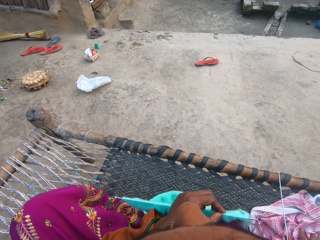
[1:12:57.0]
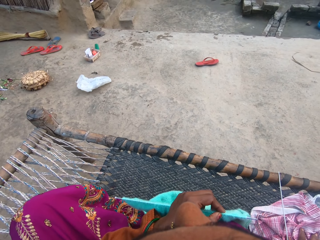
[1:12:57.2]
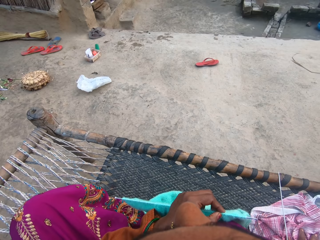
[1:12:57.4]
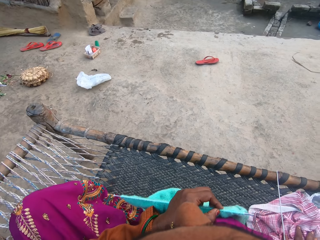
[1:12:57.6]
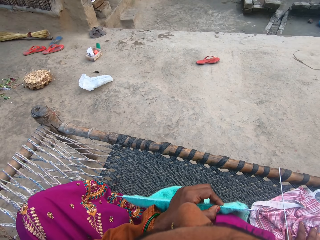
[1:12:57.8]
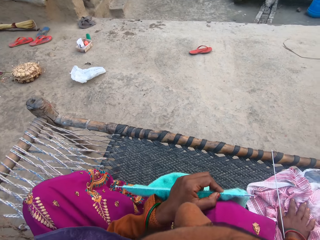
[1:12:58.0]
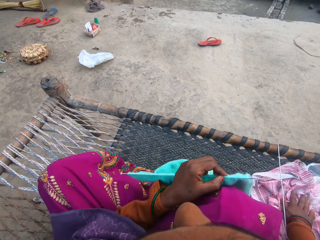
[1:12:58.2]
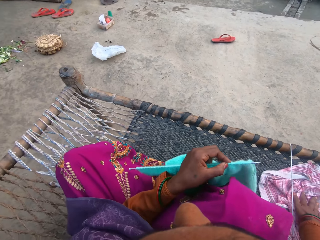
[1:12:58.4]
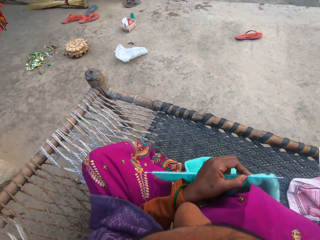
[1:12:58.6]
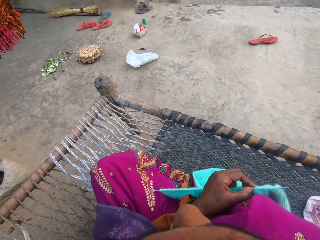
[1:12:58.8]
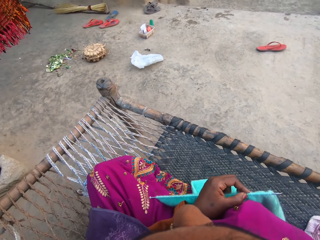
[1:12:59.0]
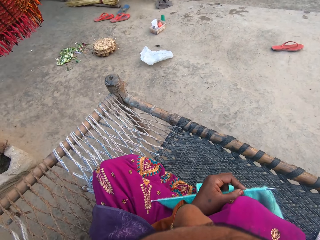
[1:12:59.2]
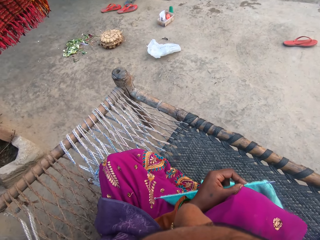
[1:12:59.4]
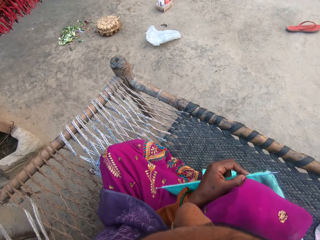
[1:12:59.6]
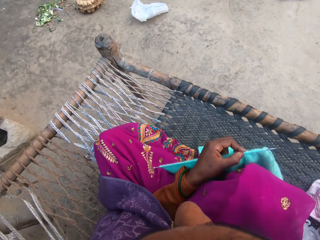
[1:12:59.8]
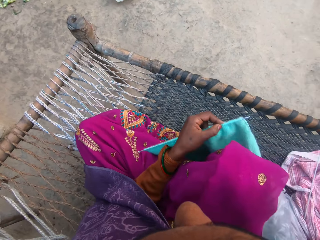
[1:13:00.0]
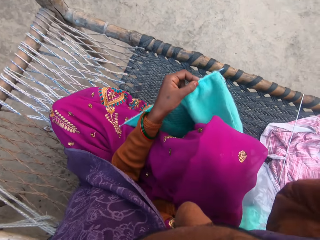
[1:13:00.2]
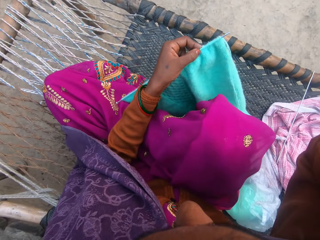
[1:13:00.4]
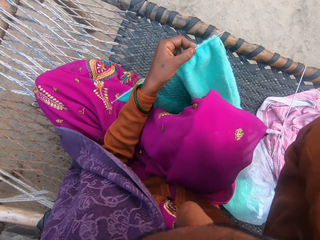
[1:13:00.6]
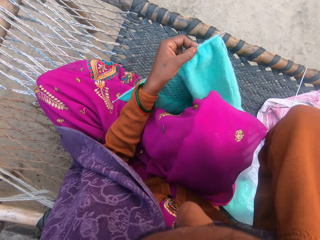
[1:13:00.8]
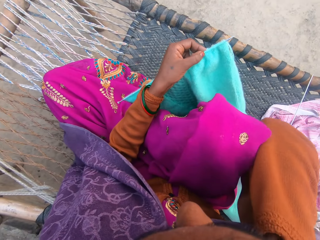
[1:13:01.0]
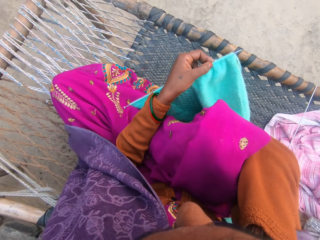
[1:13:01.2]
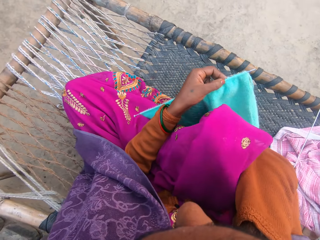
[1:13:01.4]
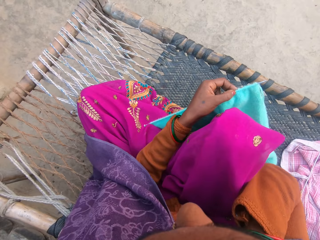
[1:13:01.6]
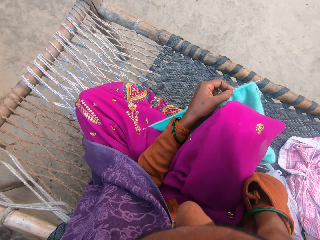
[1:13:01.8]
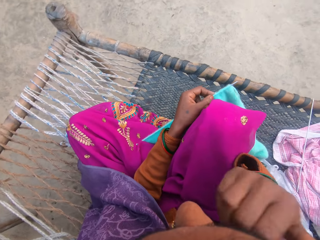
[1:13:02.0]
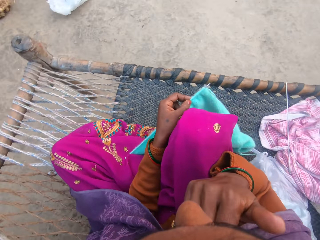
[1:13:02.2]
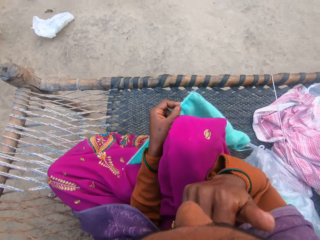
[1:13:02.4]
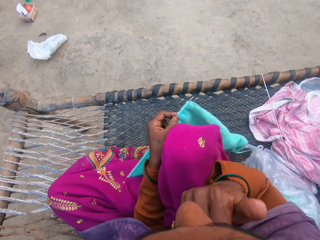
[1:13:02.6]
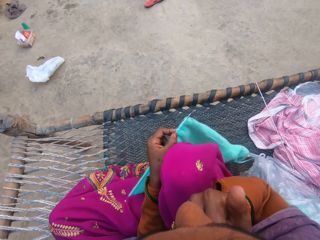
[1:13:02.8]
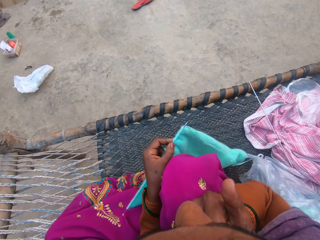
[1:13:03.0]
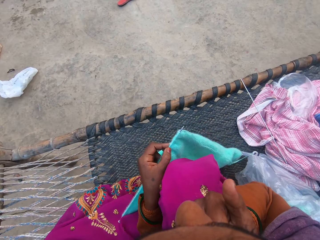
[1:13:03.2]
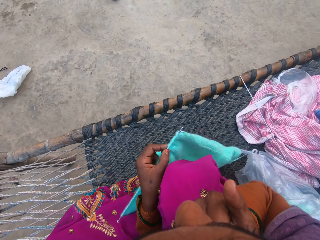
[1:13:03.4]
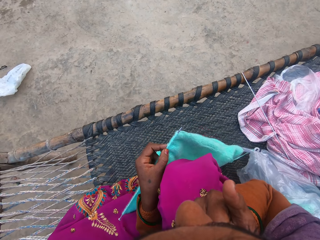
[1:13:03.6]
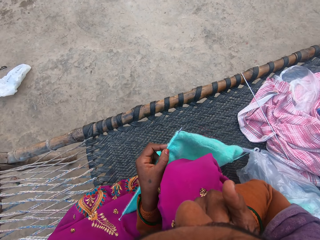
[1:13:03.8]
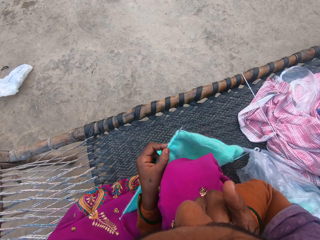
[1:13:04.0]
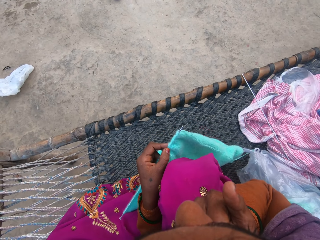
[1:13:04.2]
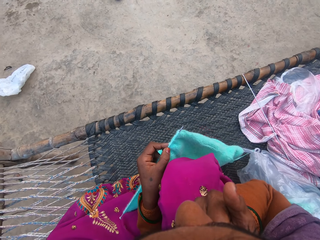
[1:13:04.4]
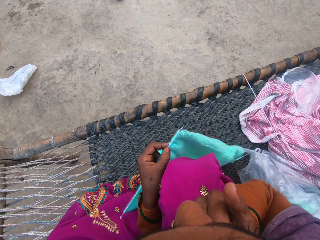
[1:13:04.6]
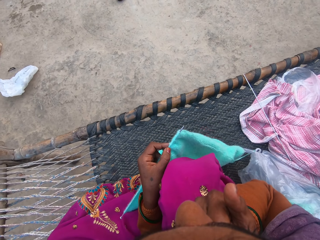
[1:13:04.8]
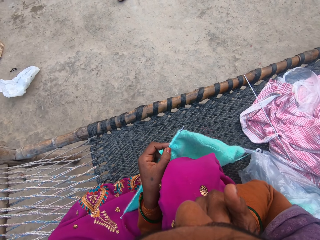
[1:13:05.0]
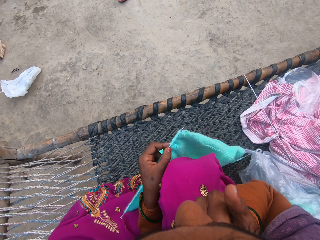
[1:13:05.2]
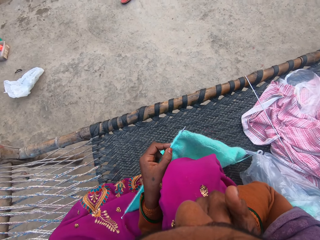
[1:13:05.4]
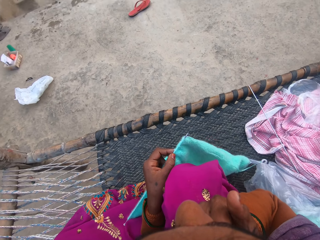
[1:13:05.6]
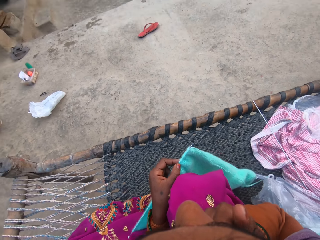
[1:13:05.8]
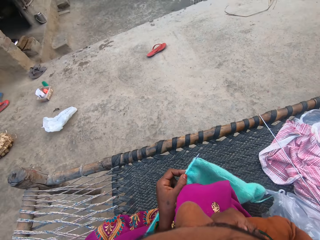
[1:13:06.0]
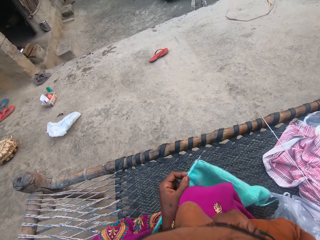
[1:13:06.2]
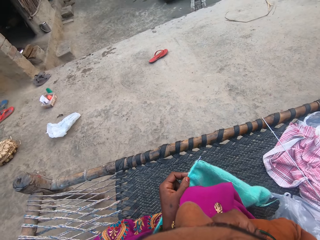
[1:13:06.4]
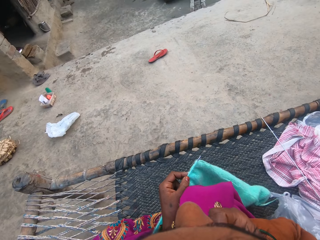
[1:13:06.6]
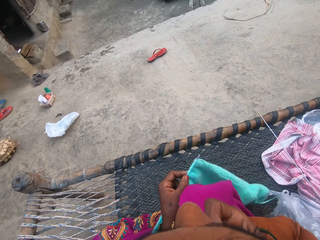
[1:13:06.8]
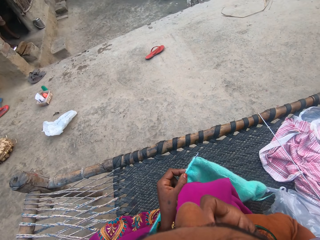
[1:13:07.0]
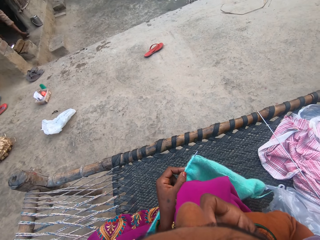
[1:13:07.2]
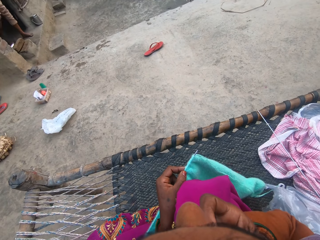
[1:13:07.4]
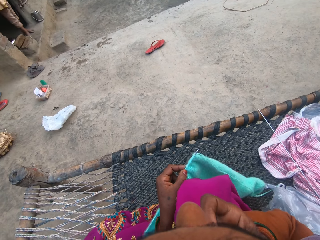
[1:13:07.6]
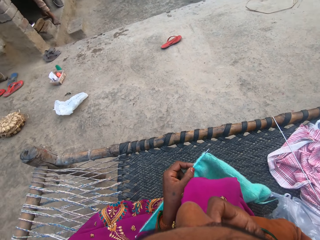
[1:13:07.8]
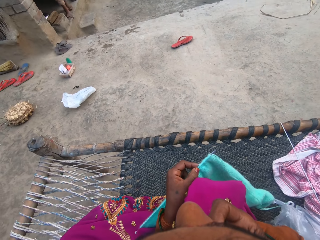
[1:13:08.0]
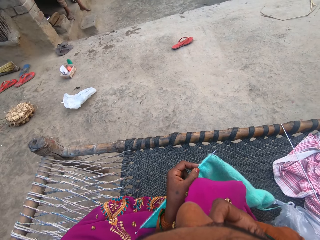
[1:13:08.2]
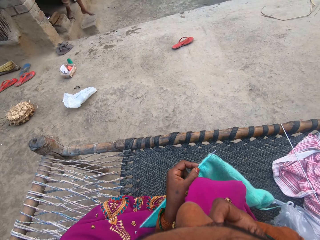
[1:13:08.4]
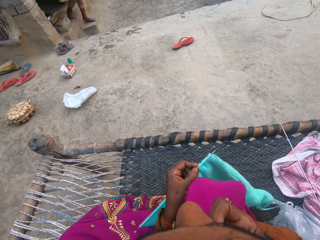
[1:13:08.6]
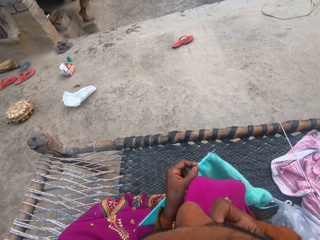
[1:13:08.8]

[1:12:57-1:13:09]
The camera wearer holds the sweater. She touches her face with her hand. She lifts the hand. She looks at the floor.

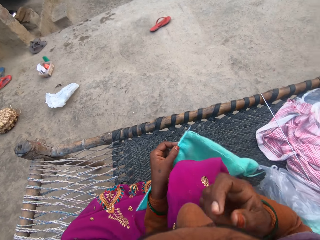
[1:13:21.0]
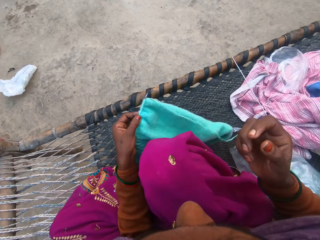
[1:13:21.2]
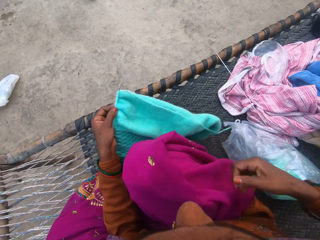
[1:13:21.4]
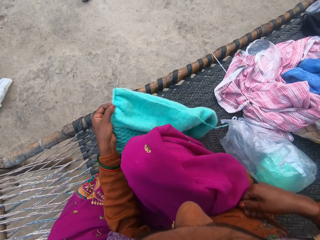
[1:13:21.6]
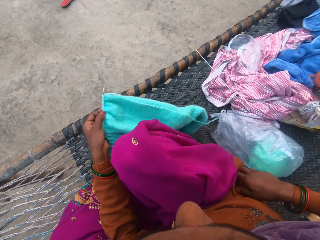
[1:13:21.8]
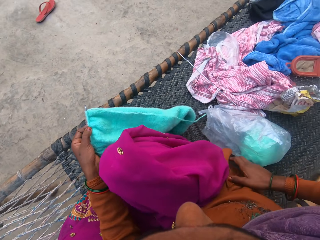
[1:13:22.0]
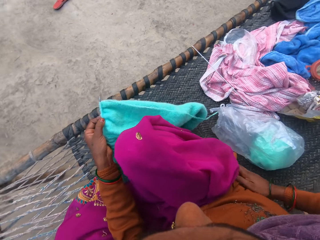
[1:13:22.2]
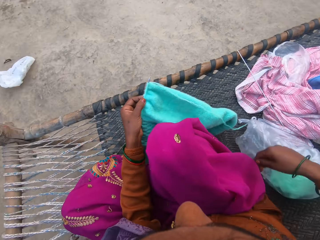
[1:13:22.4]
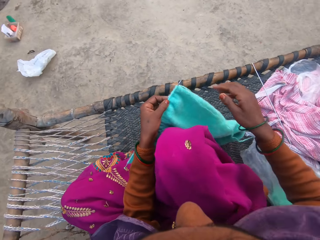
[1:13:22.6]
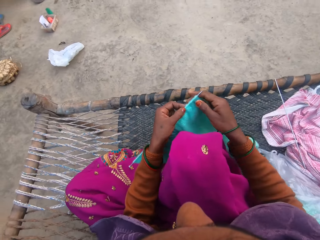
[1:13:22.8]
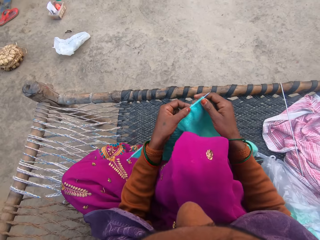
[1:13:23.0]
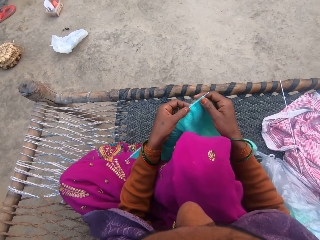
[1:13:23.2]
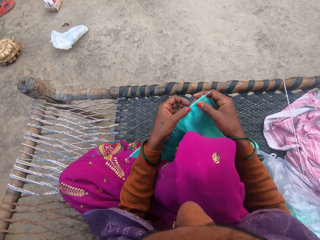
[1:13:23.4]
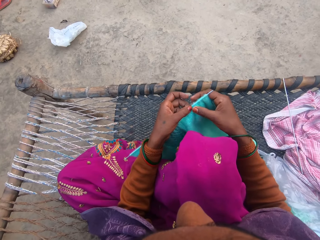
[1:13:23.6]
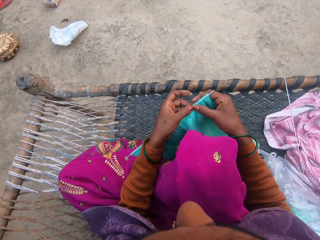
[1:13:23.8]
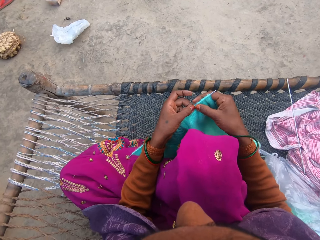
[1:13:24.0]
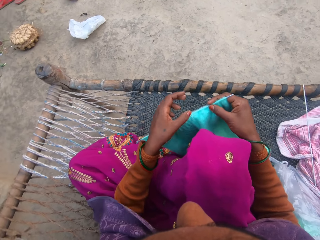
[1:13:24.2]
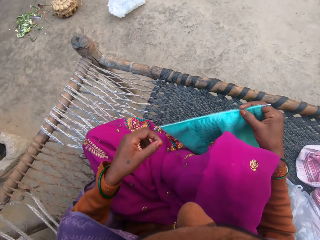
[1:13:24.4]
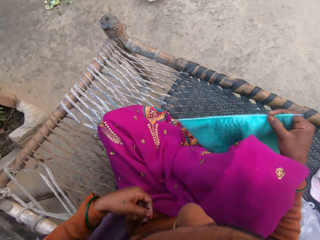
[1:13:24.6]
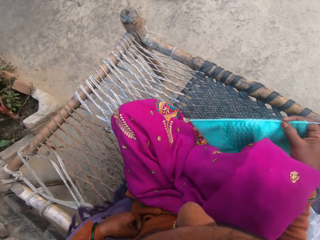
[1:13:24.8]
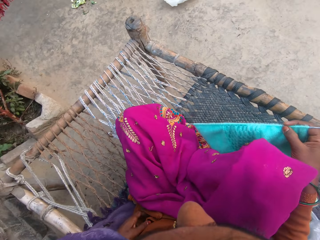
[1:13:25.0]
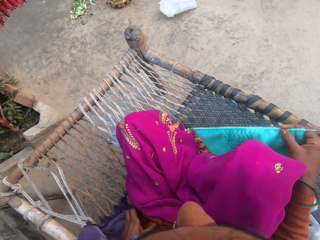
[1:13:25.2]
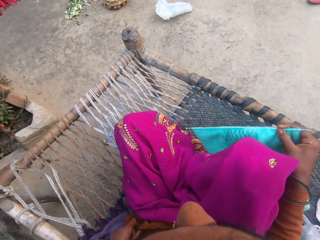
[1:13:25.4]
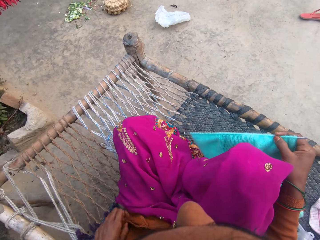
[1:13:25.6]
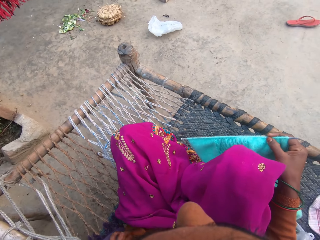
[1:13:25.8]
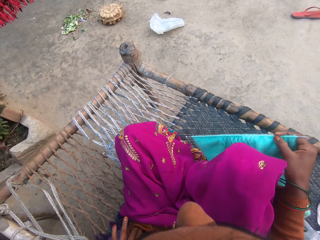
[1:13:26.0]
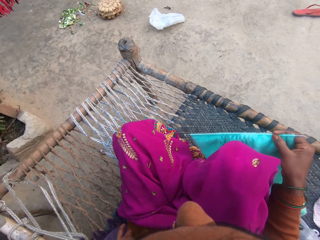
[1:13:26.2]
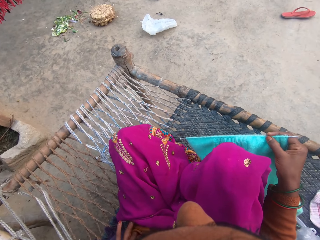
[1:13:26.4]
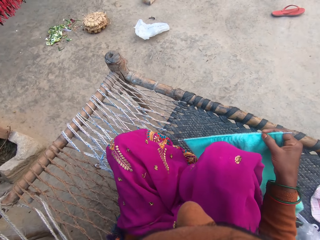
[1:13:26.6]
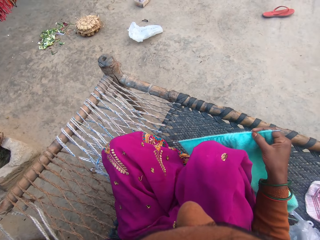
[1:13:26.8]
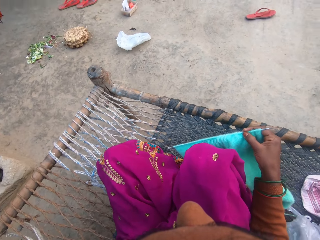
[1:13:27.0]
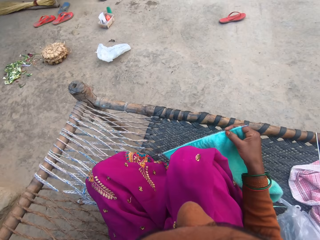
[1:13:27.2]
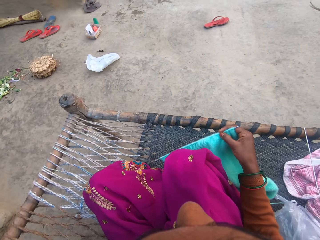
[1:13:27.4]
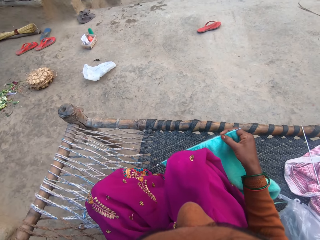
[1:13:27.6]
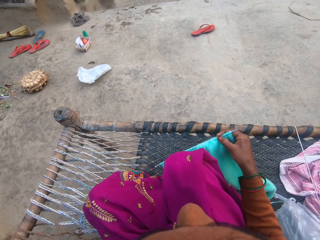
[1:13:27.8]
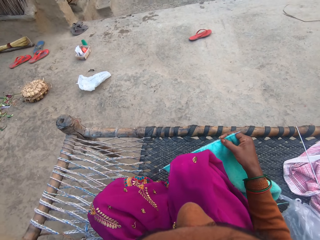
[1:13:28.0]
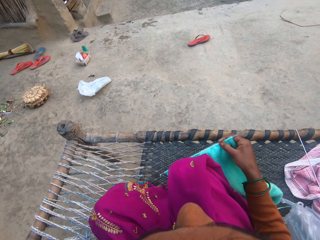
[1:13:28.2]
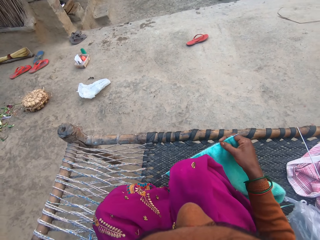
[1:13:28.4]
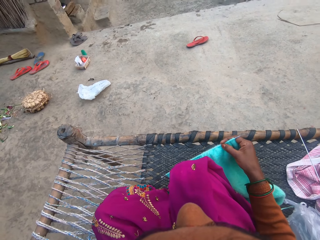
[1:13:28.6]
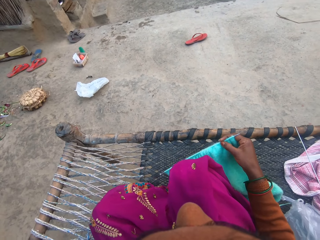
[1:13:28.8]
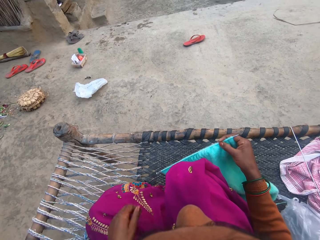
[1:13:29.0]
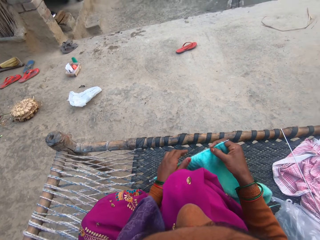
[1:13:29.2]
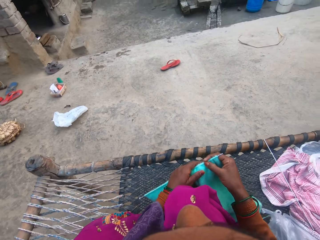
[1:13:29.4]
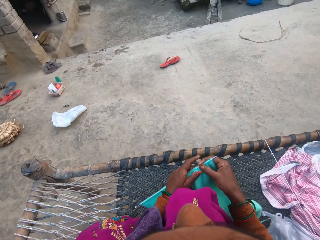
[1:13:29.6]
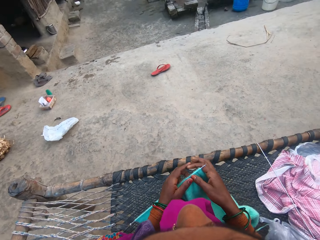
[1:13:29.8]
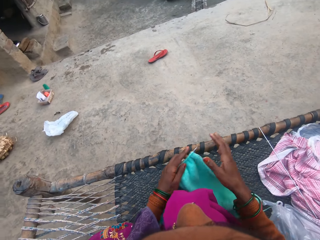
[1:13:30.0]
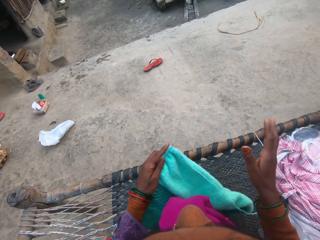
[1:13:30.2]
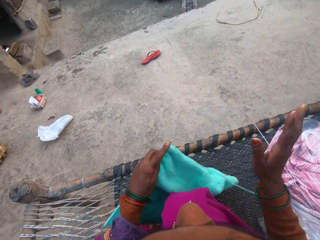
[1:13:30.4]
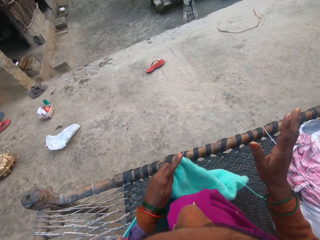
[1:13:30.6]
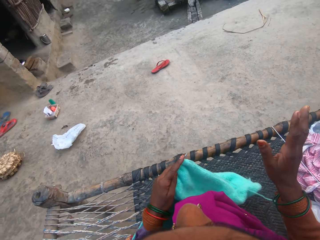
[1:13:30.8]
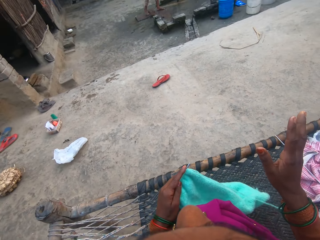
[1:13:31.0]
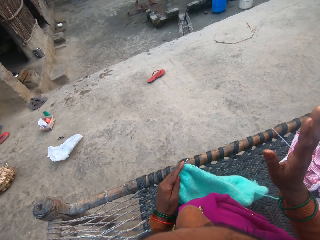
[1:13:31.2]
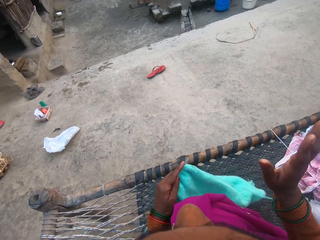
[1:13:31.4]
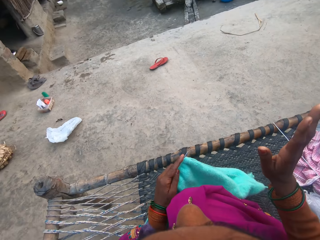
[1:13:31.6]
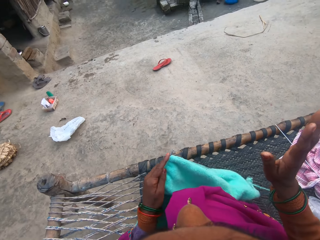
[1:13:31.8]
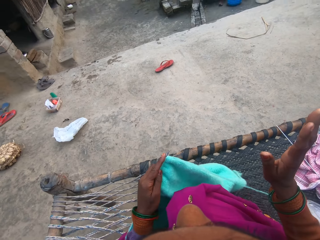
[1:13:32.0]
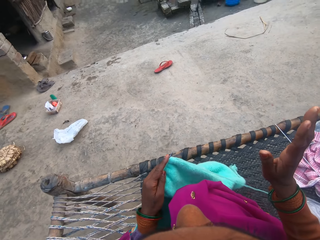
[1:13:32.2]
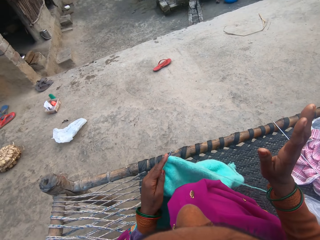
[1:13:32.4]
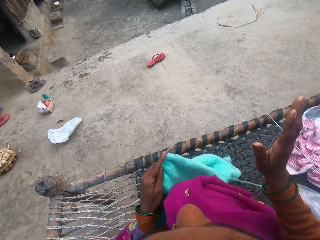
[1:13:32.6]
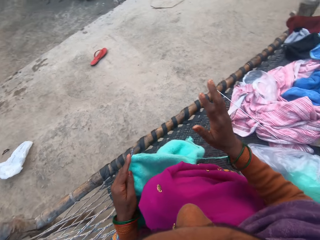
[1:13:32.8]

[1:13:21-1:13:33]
The camera wearer puts the hand on the waist. She holds the sweater. She passes the wool from her left hand to her right hand. She touches her cloth with her hand. She passes the wool from her right hand to her left hand. She holds the sweater. She lifts the hand.
